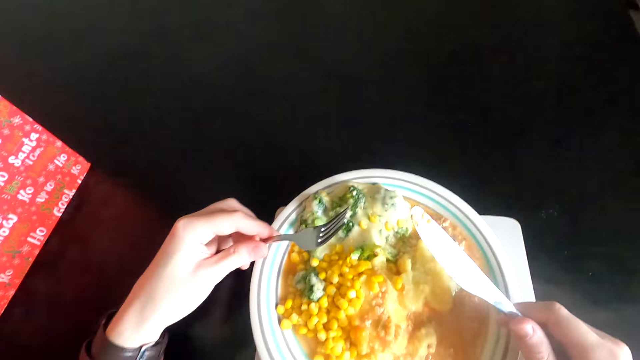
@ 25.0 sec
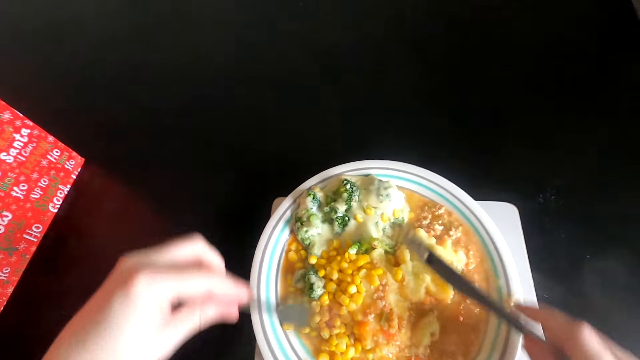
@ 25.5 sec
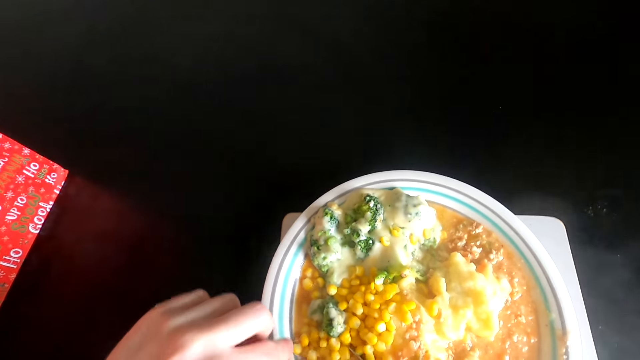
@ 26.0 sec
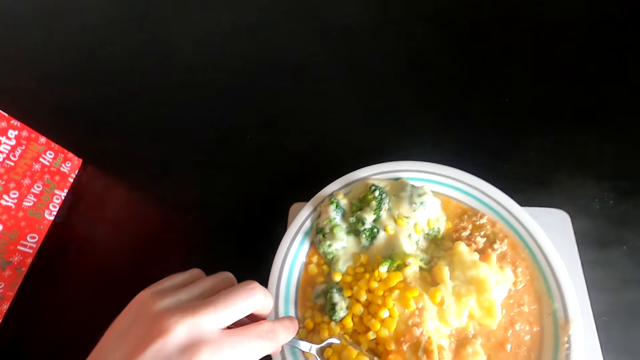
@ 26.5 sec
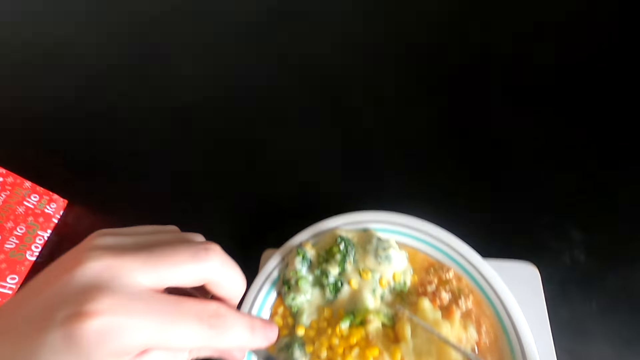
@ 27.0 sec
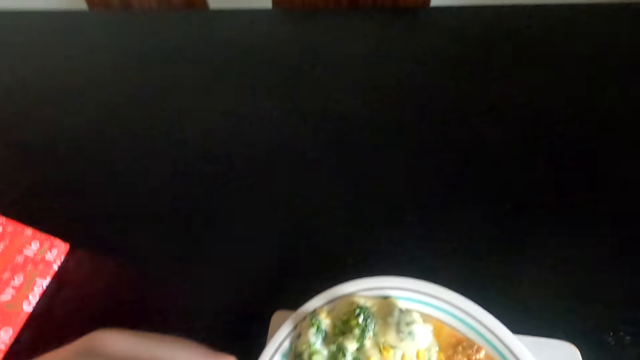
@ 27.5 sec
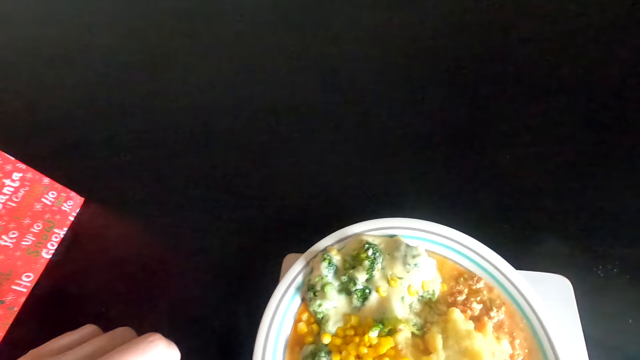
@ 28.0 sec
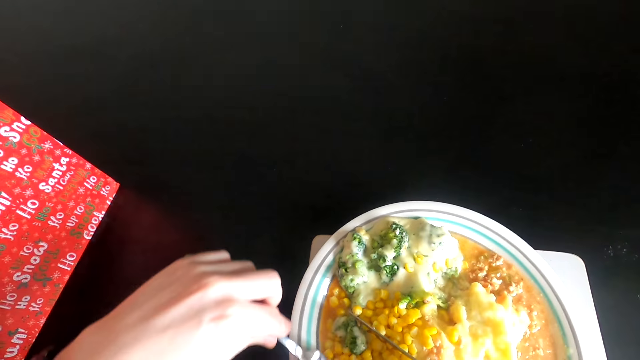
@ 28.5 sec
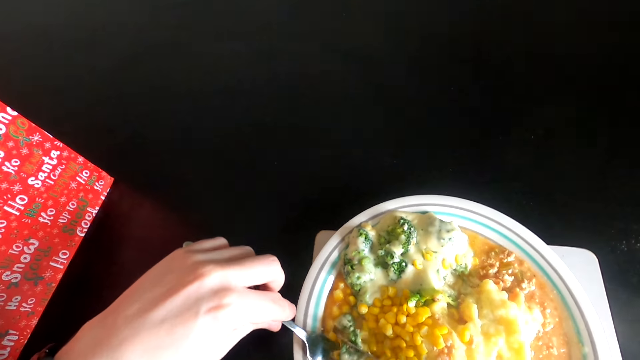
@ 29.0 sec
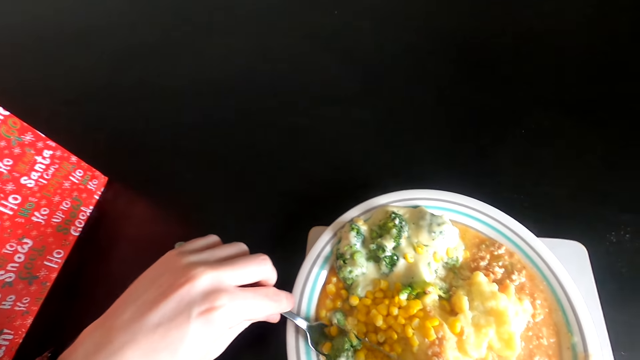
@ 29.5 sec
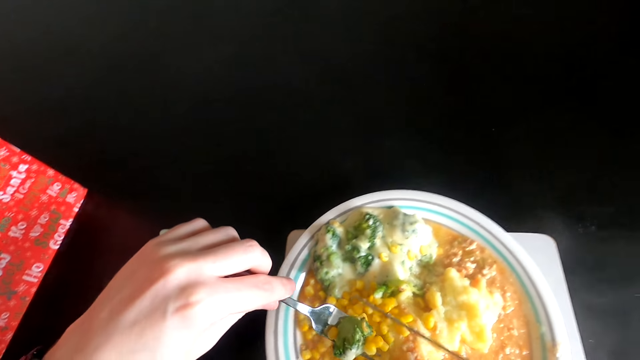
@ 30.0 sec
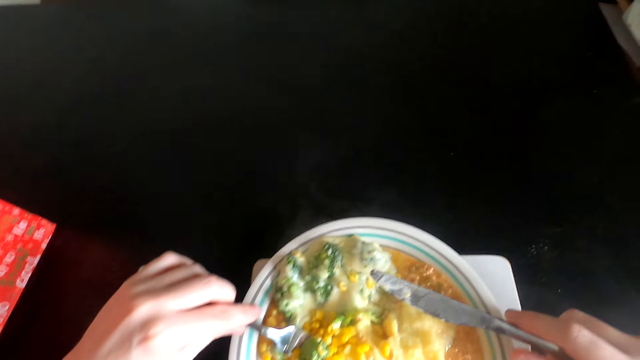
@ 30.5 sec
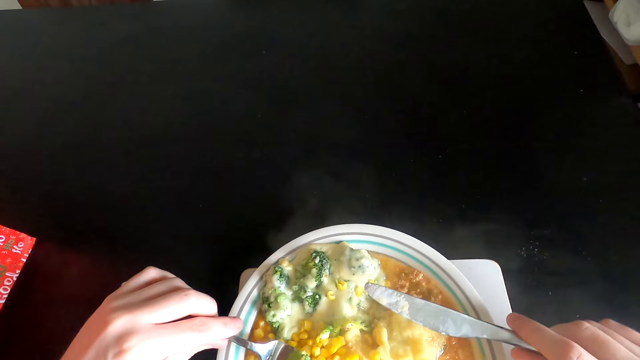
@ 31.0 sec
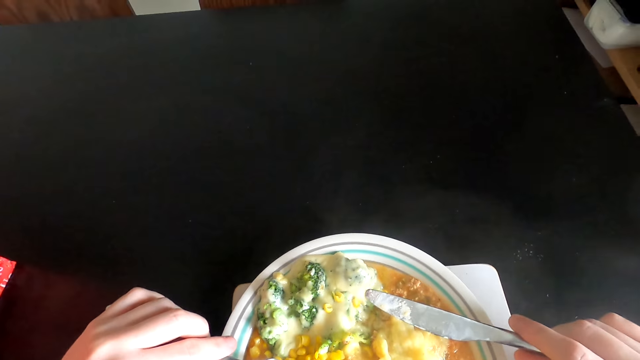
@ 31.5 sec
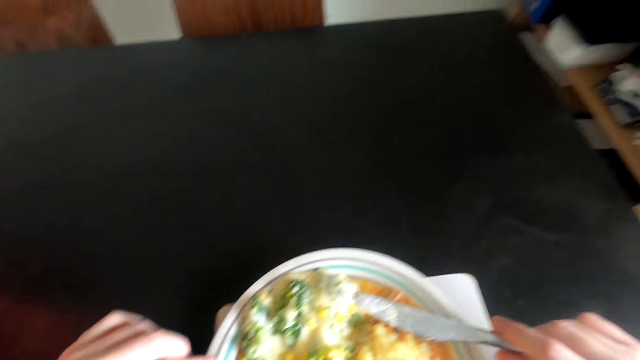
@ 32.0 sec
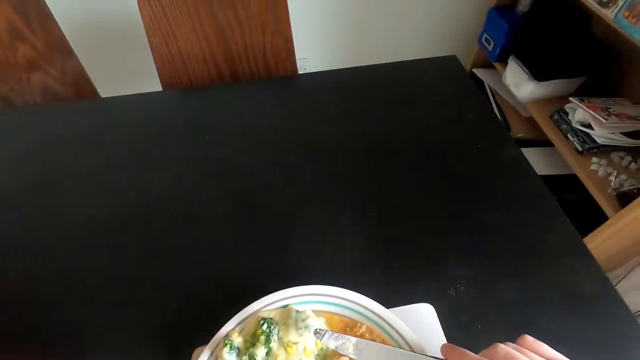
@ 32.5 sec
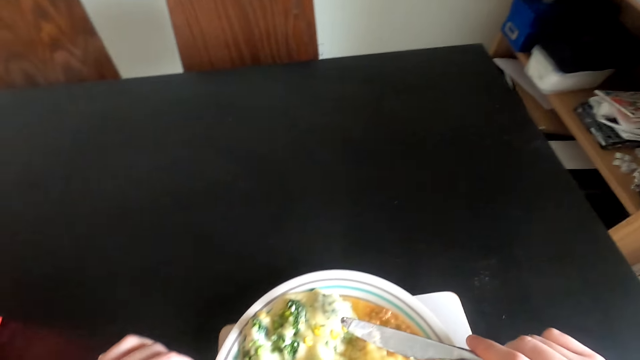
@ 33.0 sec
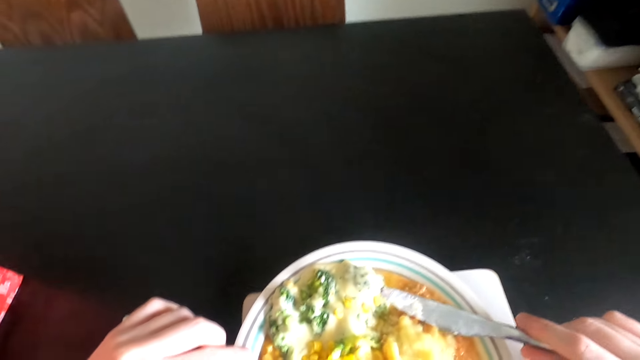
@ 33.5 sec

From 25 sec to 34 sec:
The camera wearer scoops food in the bowl. They eat the food with a fork. They scoop the food in the bowl.

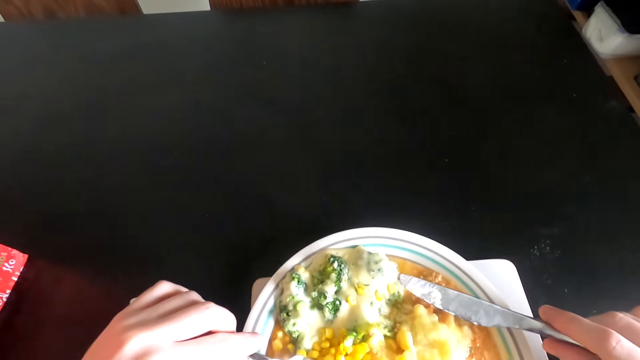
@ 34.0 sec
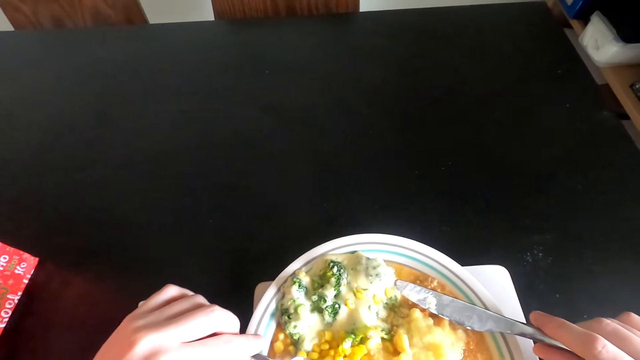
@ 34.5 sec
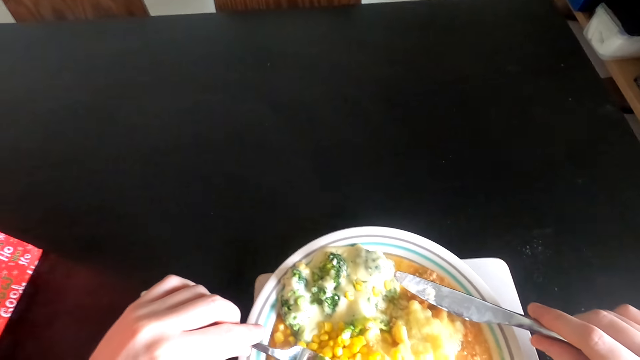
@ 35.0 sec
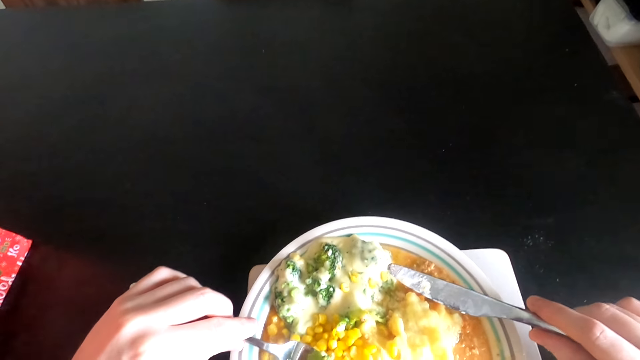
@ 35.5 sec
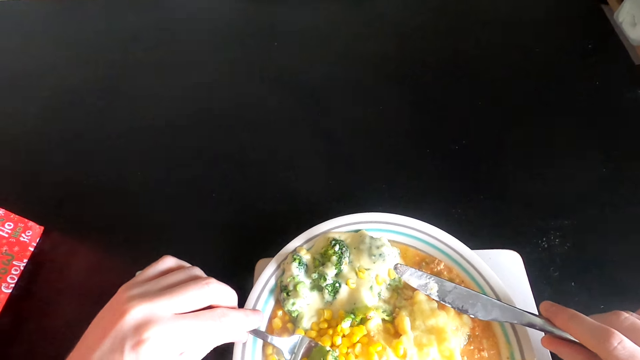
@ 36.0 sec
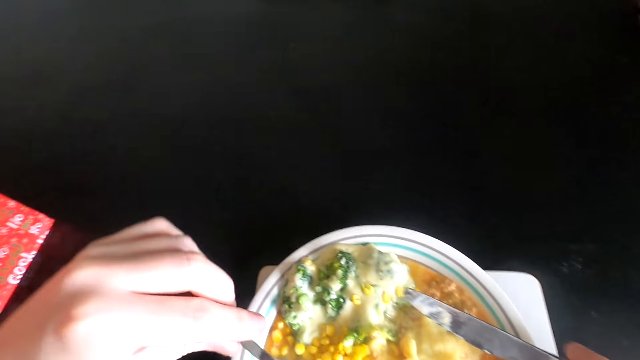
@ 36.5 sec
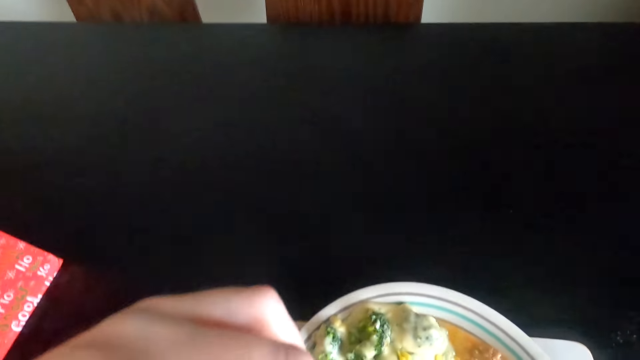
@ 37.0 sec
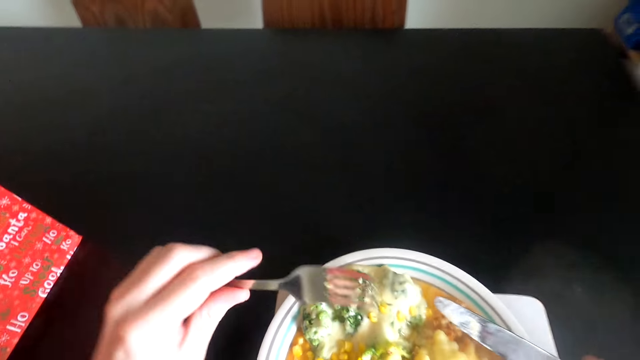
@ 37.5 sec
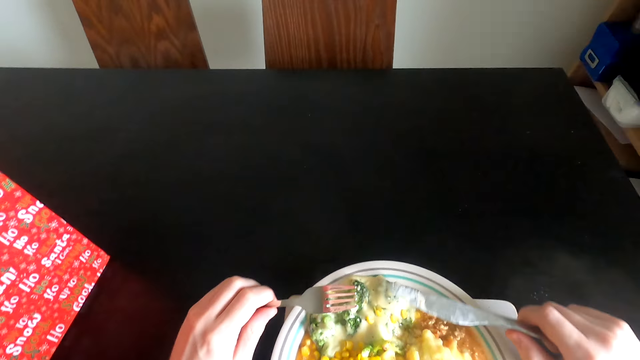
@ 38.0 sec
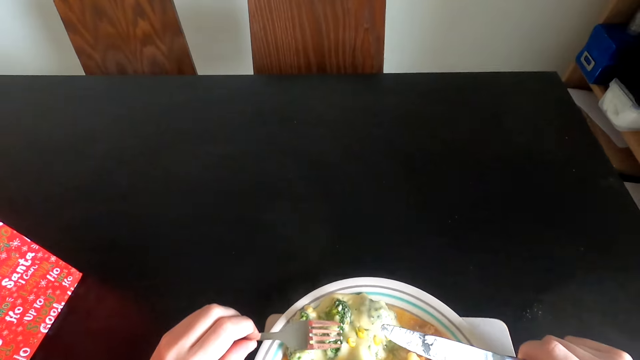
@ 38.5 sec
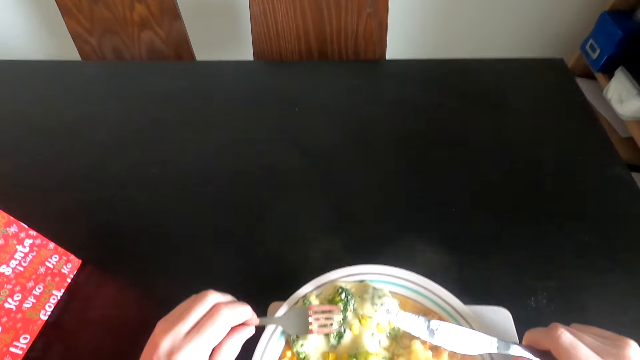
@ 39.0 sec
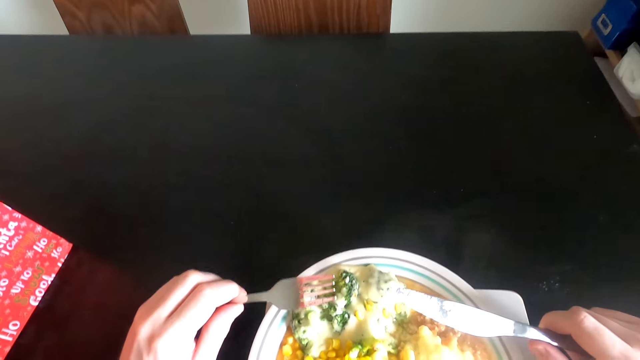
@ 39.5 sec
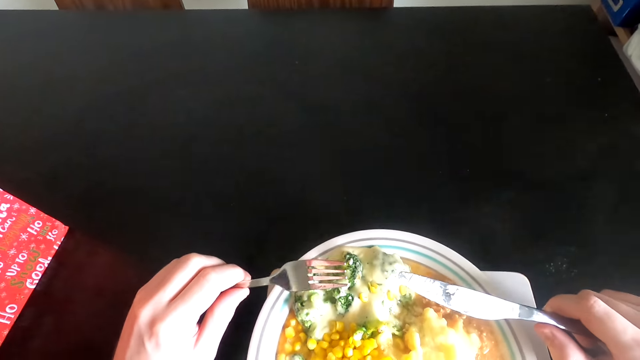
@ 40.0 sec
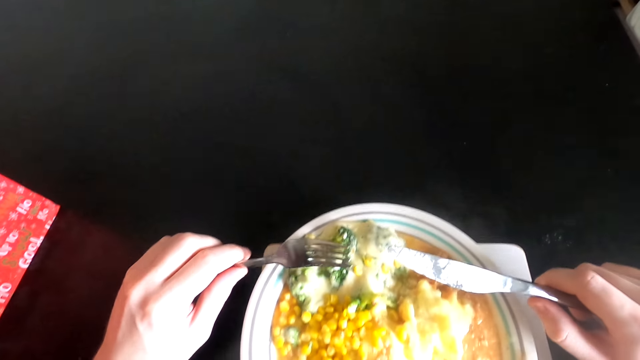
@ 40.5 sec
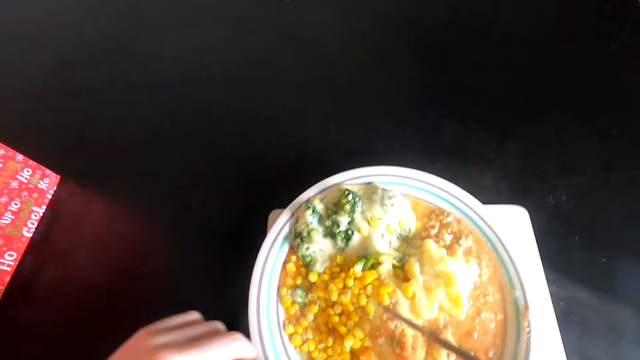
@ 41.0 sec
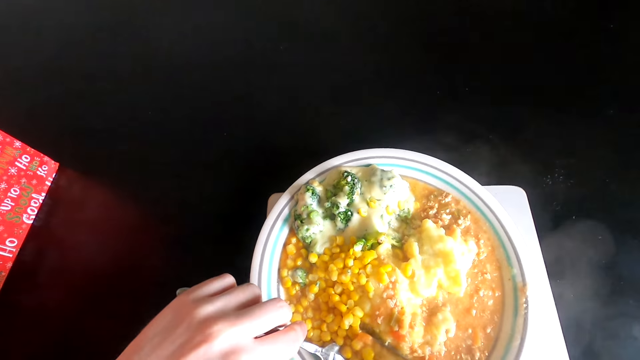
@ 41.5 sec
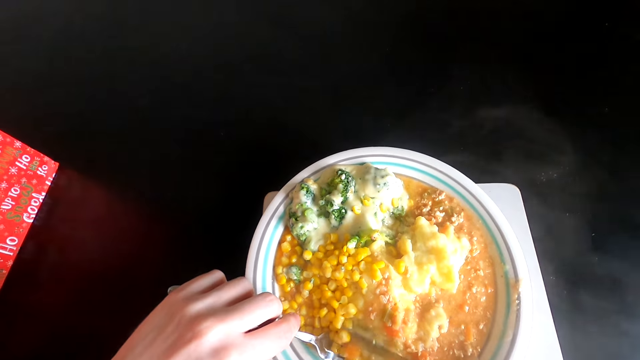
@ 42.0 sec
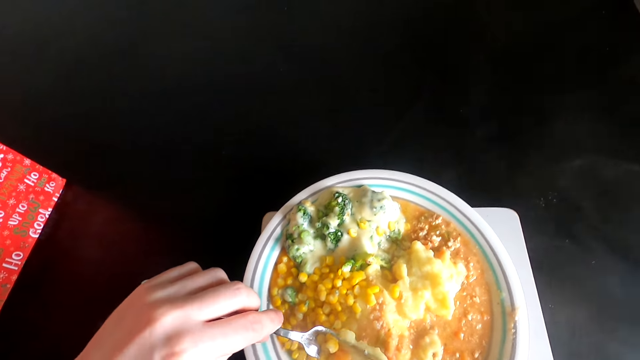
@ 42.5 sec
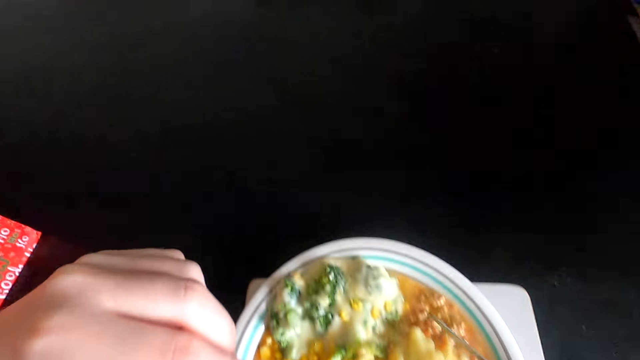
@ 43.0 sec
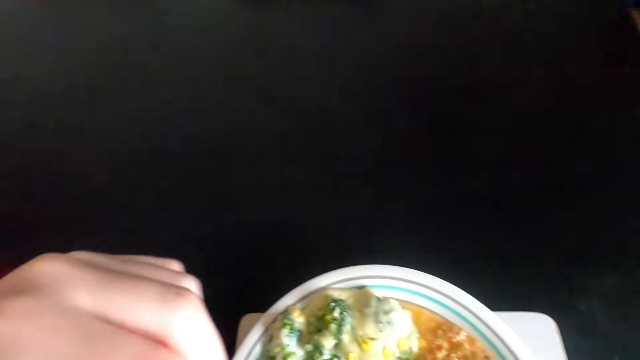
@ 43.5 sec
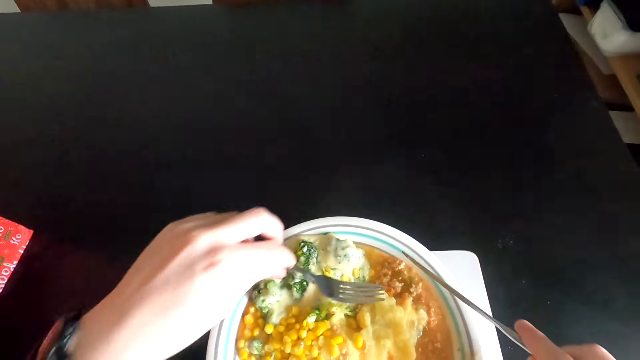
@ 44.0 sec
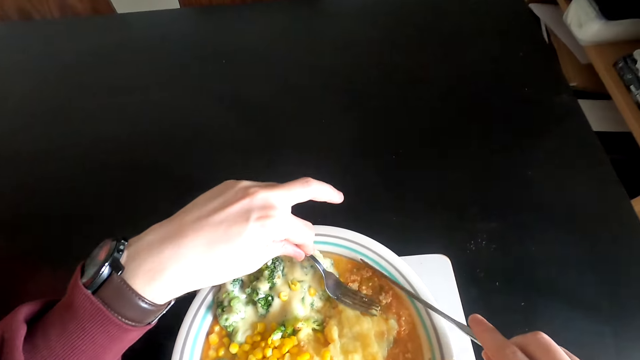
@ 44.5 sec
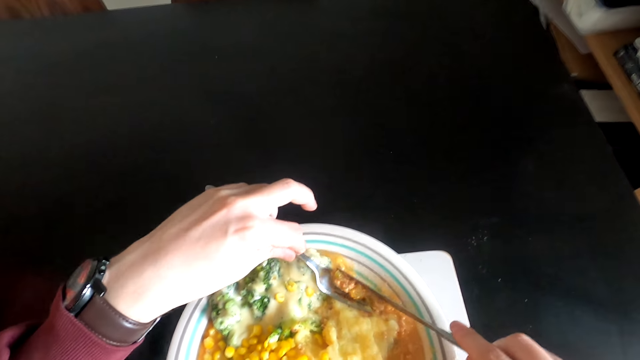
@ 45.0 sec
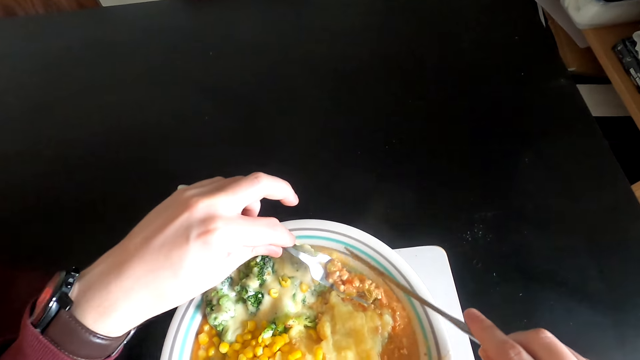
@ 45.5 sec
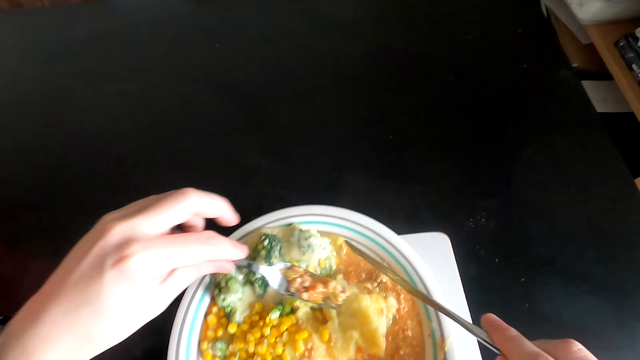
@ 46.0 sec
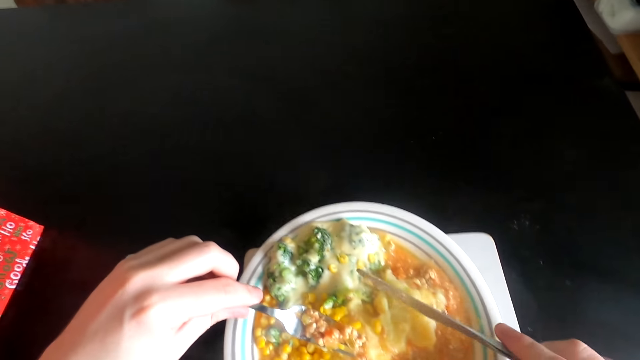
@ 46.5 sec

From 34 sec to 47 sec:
The camera wearer eats food with a fork. They scoop the food in the bowl. They eat the food with the fork. They scoop the food in the bowl.
